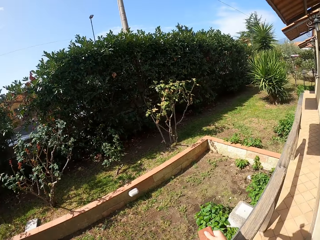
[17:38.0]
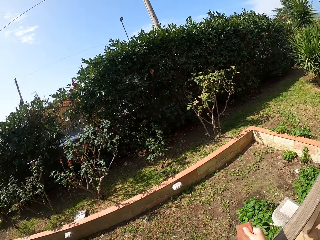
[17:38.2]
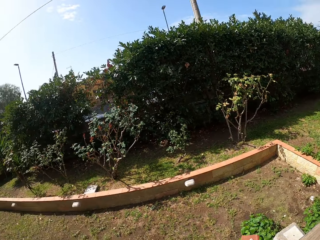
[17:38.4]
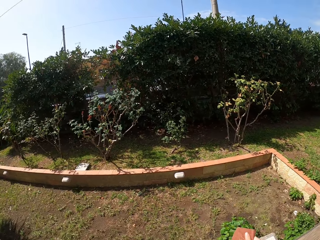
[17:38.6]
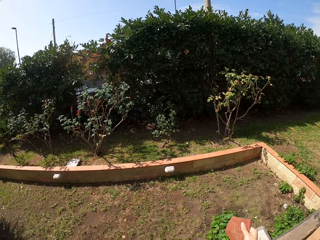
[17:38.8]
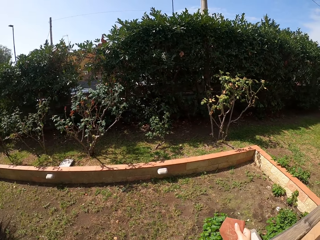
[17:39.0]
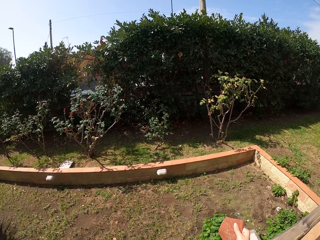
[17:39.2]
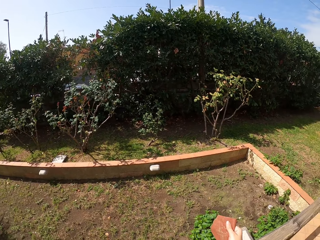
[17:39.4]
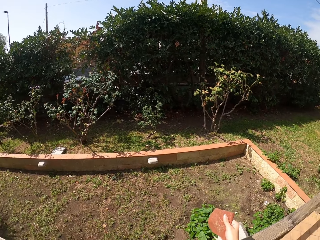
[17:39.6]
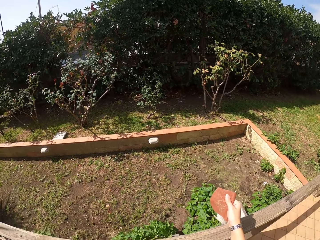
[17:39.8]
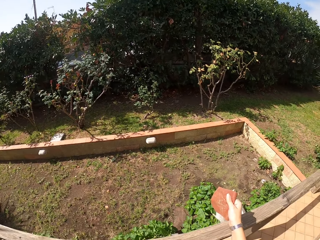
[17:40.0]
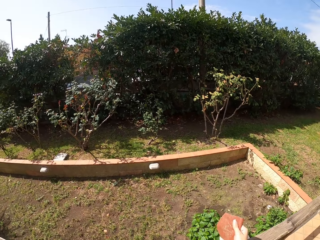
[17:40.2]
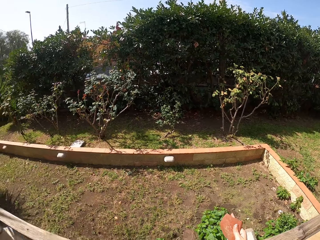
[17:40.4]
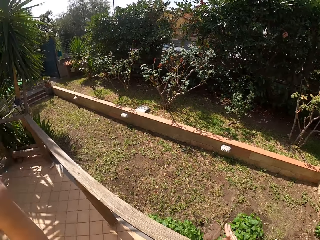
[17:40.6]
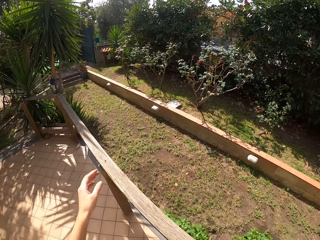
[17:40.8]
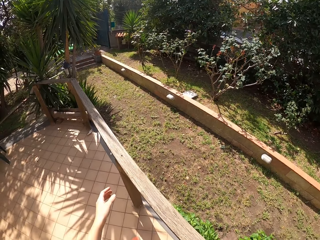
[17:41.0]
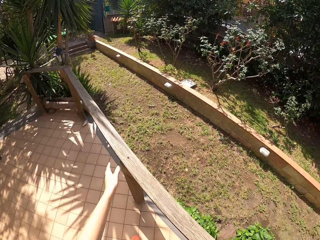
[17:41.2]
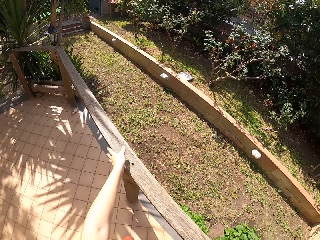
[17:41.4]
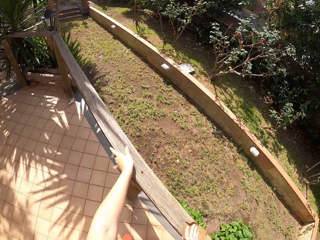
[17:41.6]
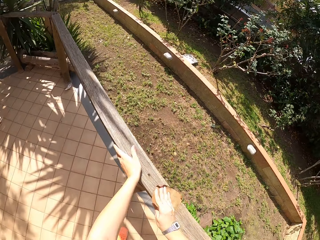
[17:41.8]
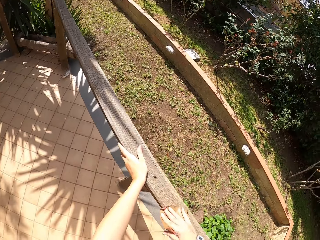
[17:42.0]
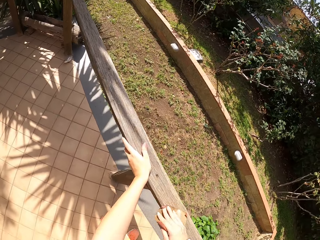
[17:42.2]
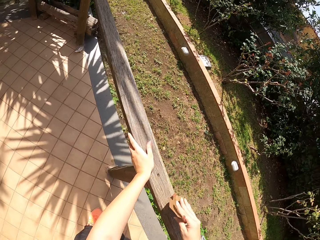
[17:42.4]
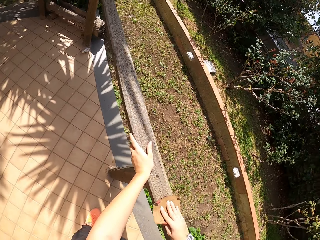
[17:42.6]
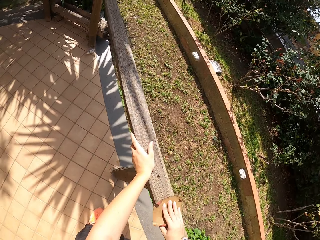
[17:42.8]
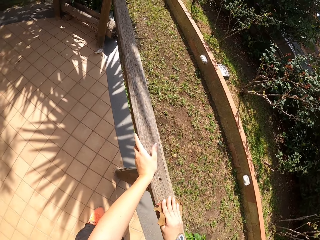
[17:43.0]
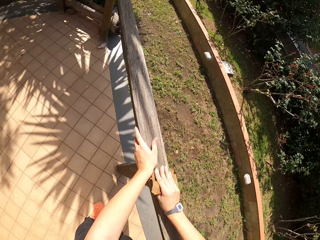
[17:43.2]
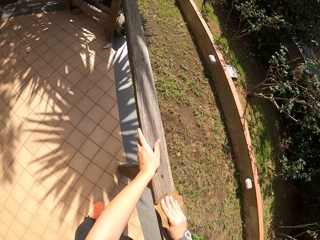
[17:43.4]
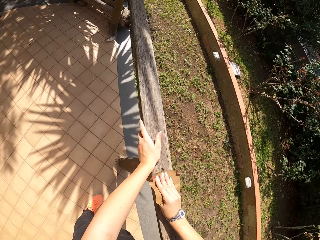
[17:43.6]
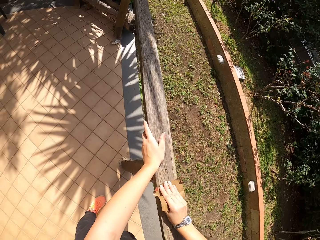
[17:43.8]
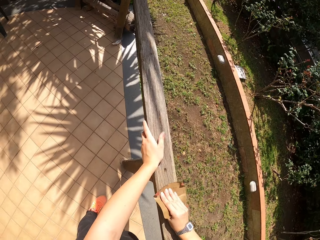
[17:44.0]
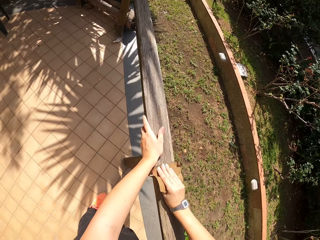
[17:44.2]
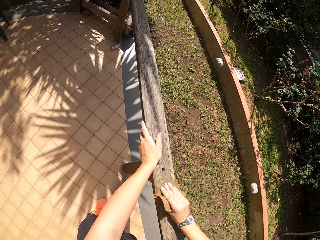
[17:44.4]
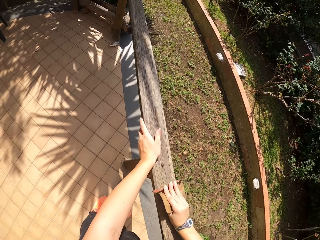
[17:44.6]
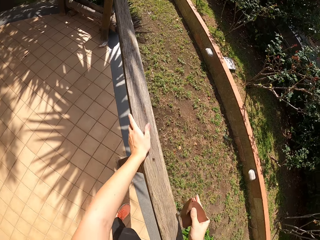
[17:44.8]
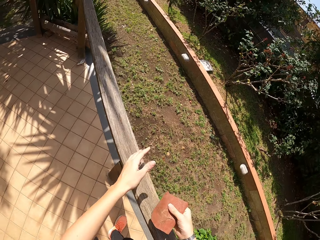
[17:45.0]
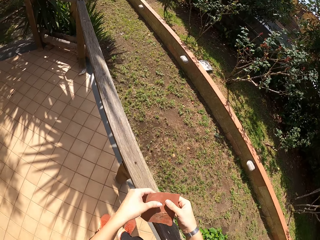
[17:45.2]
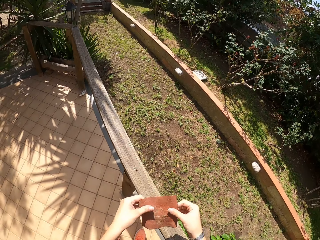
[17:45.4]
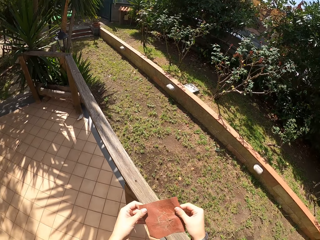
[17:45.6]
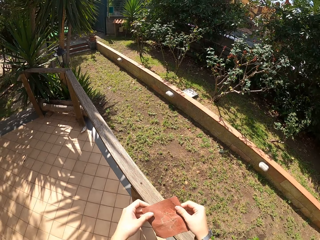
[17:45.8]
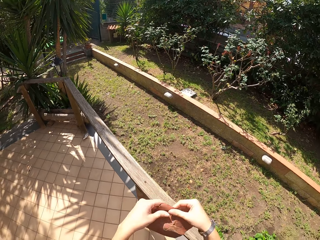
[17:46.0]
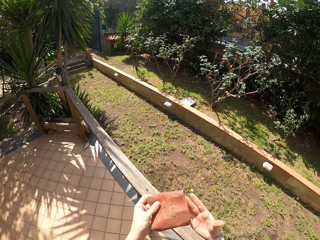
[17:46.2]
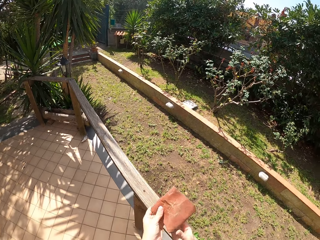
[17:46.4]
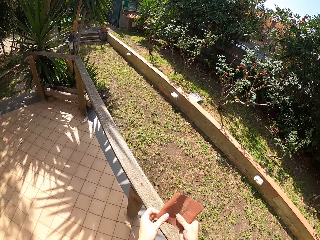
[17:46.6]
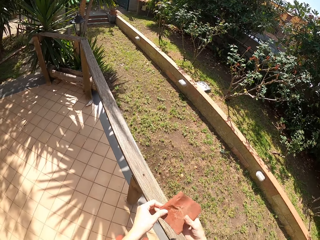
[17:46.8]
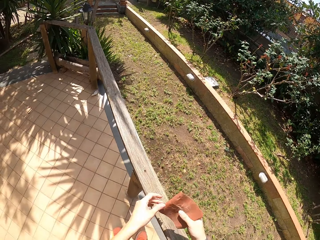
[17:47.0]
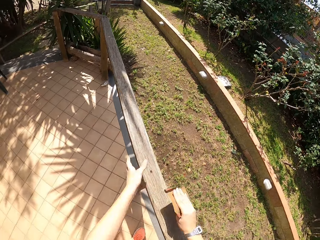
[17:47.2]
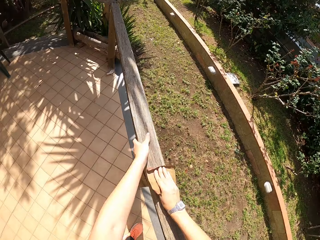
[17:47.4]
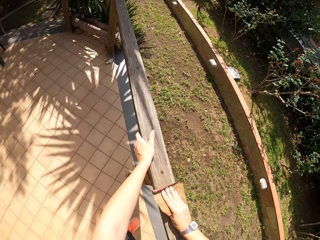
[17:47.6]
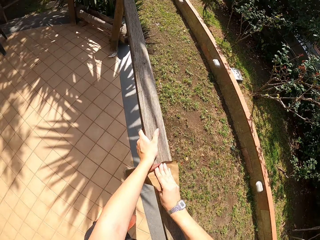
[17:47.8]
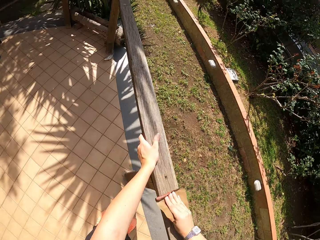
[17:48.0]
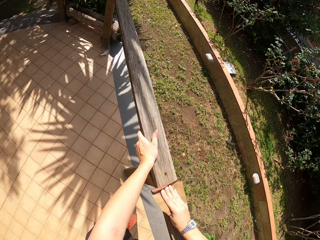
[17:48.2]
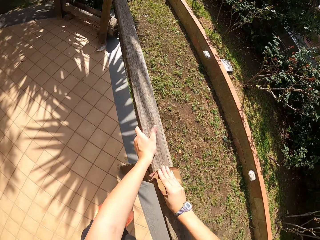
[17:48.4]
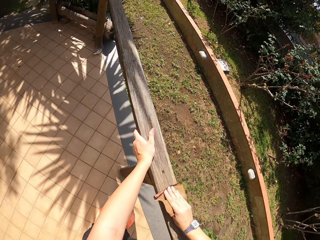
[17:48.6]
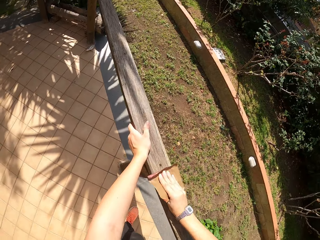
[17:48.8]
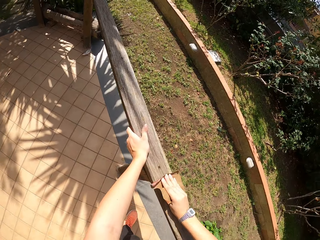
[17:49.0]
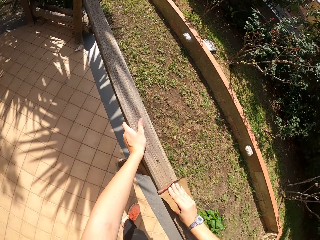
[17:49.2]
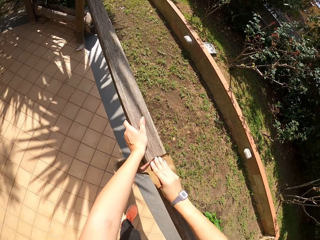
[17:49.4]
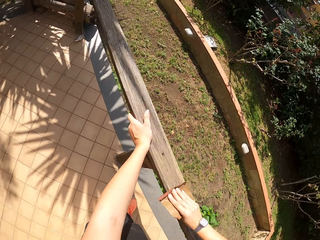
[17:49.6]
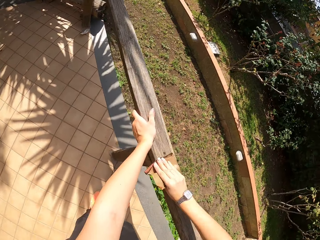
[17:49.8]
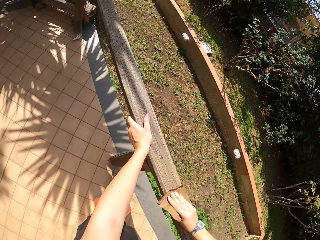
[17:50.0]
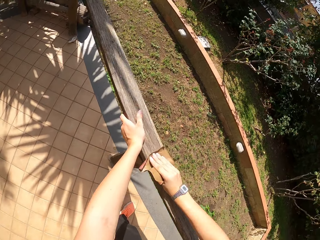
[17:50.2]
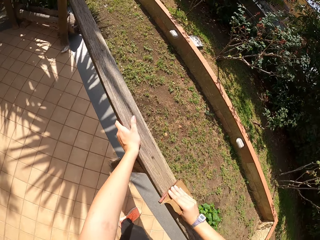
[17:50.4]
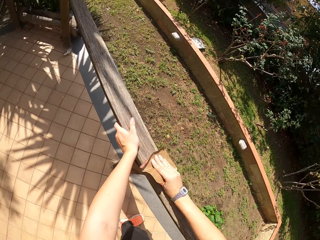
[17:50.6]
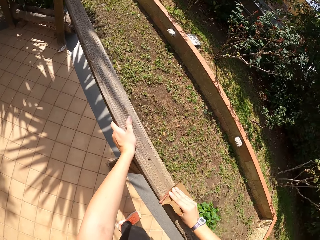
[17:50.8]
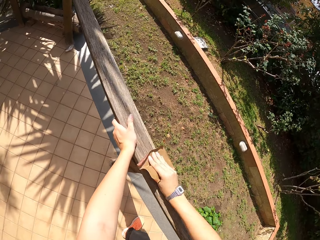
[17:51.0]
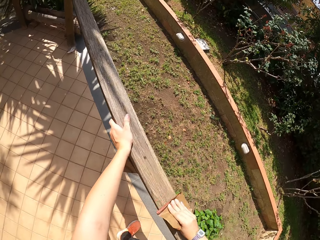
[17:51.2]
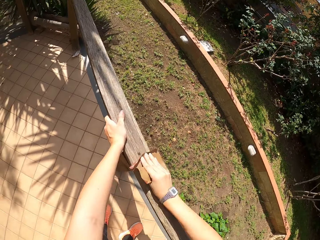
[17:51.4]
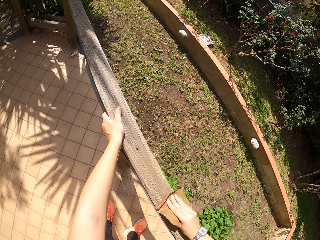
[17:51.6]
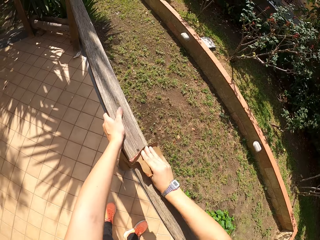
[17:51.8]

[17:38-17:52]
The camera wearer holds the pole with his left hand and scrubs the pole with sandpaper. He adjusts the sandpaper with both hands. He rotates the sandpaper. He holds the pole with his left hand and scrubs the pole with the sandpaper.

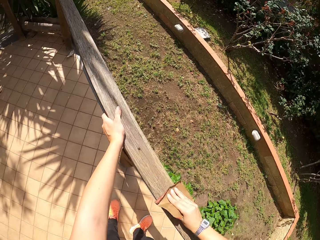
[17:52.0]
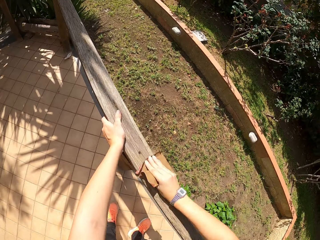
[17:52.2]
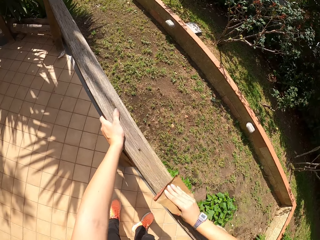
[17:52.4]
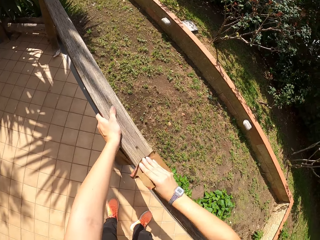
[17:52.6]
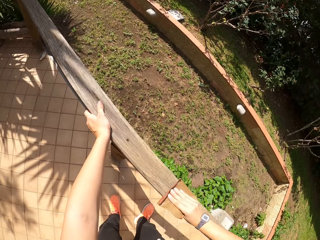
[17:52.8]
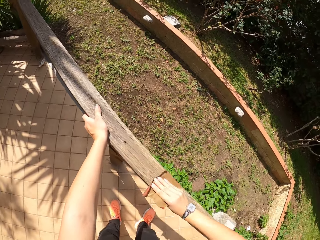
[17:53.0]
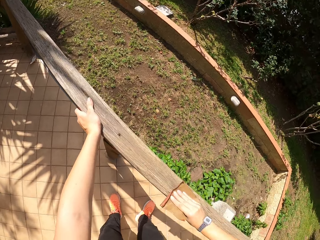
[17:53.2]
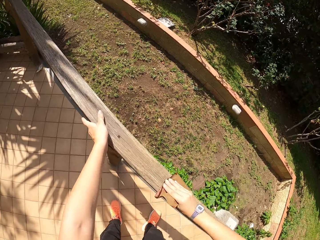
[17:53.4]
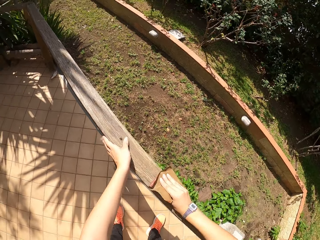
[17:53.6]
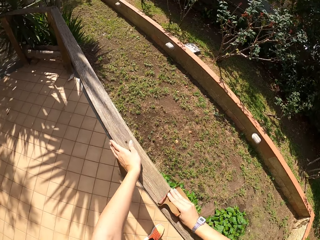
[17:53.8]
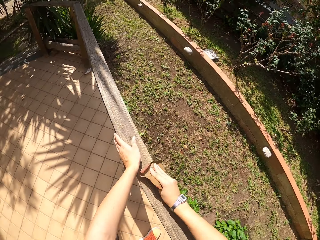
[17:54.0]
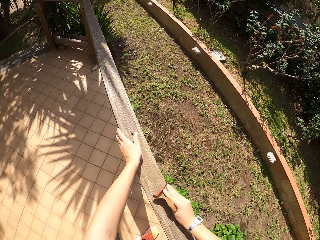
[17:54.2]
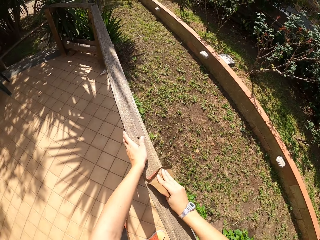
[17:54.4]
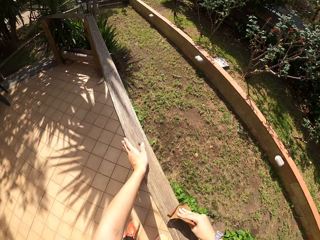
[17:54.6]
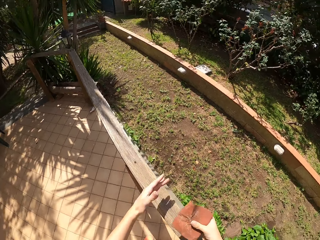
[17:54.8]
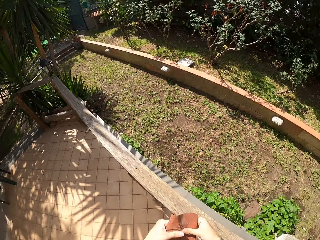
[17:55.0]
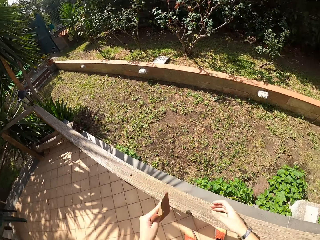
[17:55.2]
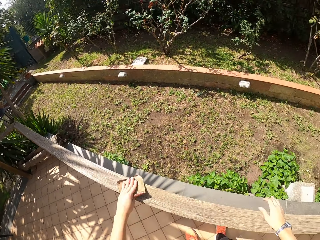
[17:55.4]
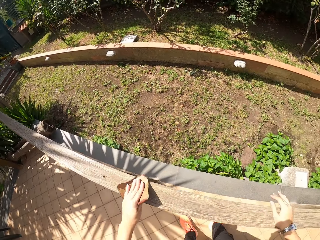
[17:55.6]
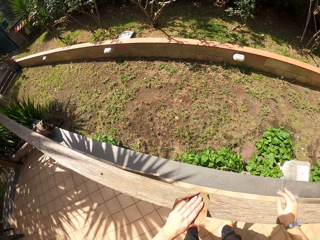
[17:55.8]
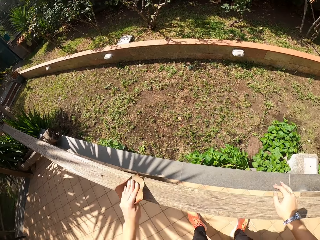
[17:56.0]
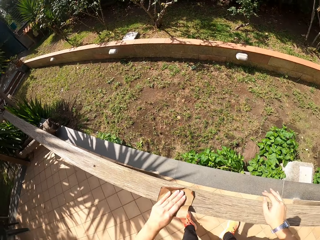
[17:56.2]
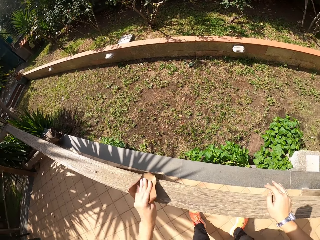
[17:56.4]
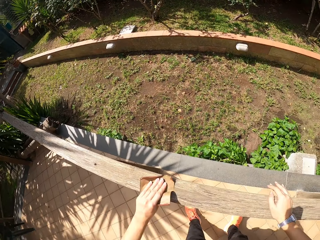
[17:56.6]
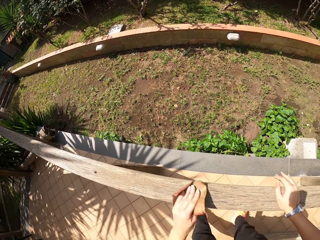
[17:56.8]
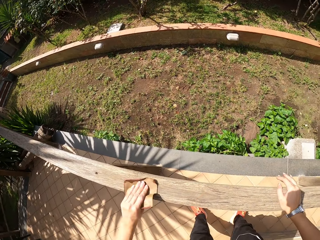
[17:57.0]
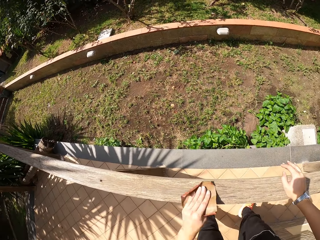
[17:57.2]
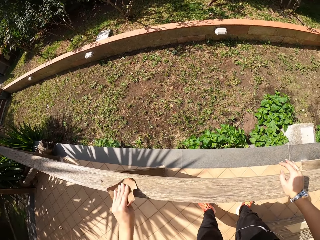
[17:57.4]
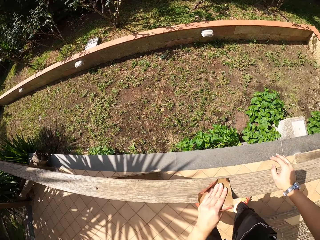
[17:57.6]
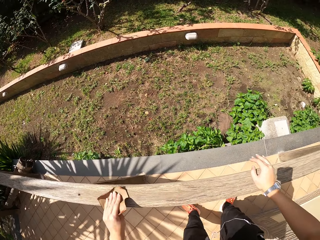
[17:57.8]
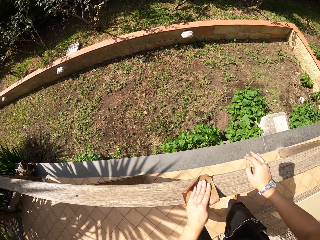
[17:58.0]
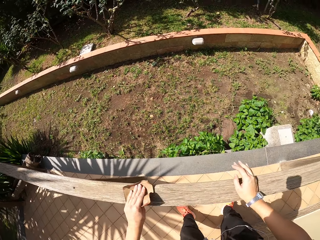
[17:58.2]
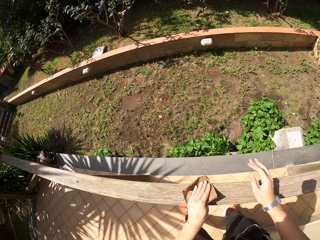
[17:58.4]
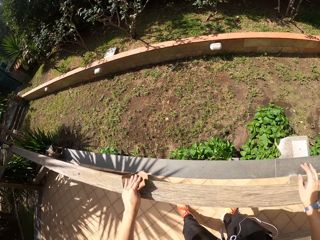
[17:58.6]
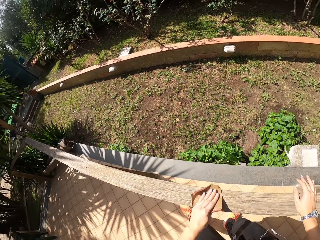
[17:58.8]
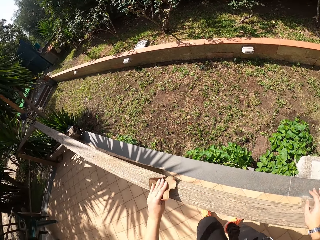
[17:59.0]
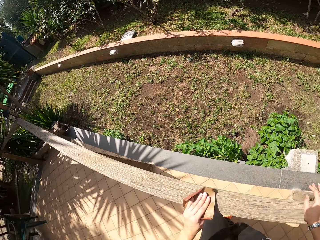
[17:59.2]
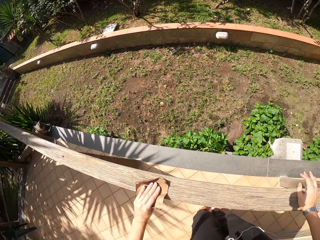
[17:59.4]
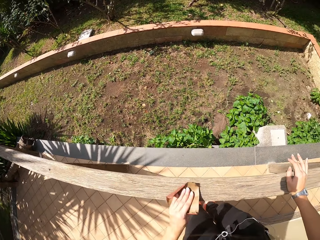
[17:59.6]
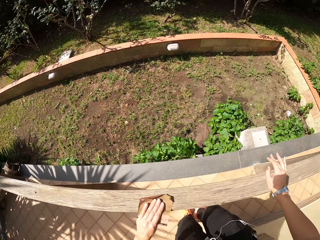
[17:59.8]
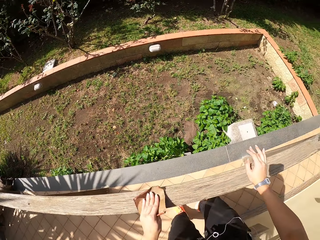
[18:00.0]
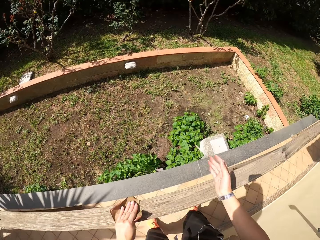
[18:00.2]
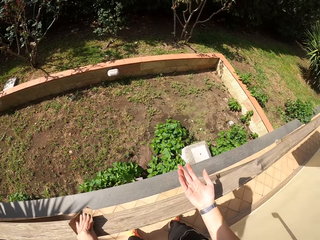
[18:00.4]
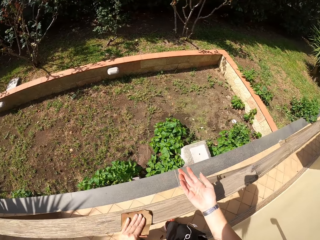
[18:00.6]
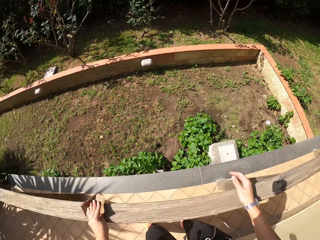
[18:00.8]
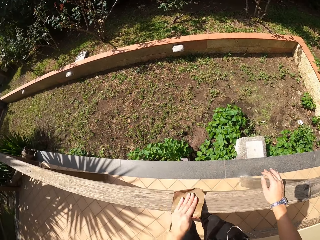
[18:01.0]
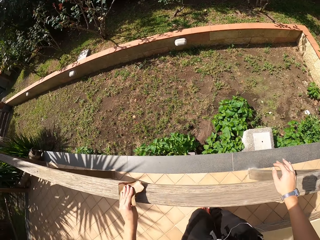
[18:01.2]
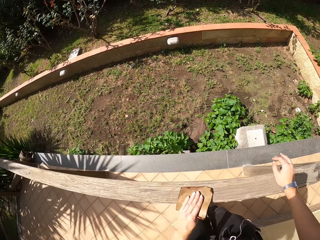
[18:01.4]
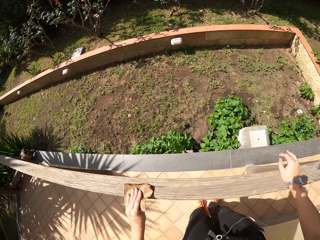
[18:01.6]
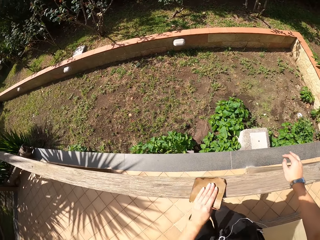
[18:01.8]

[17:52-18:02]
The camera wearer moves his left hand on the pole. He exchanges the sandpaper to his left hand. He scrubs the pole with the sandpaper. He moves his right hand on the pole.
